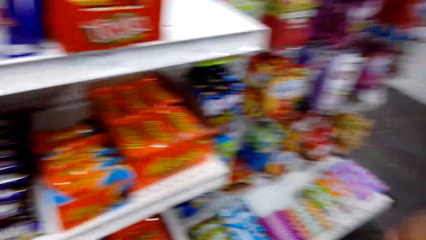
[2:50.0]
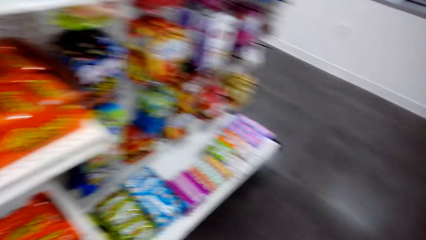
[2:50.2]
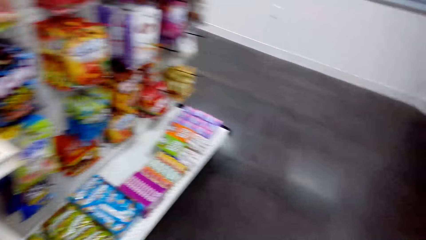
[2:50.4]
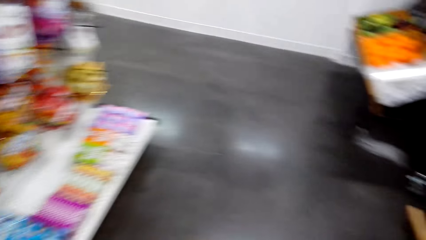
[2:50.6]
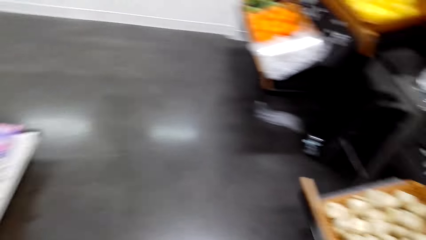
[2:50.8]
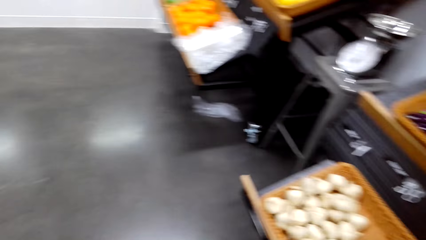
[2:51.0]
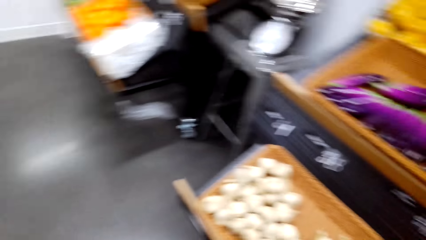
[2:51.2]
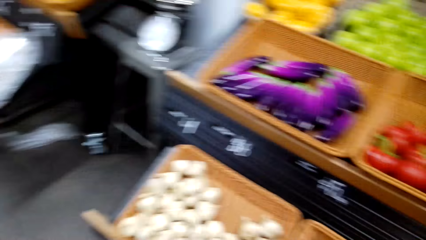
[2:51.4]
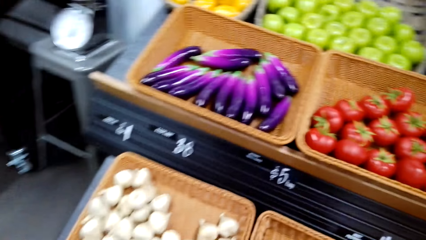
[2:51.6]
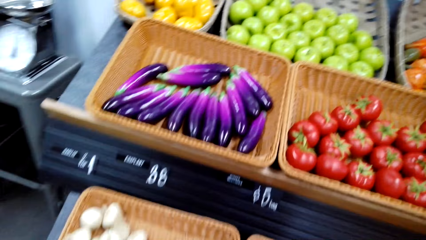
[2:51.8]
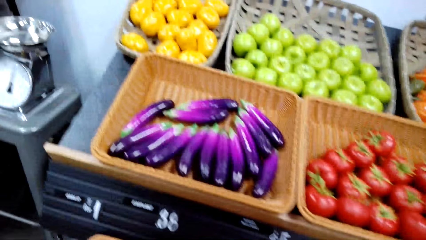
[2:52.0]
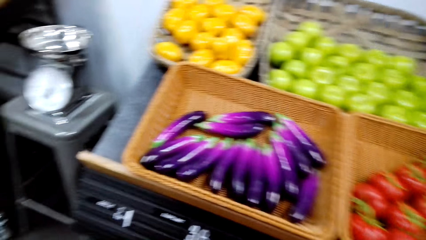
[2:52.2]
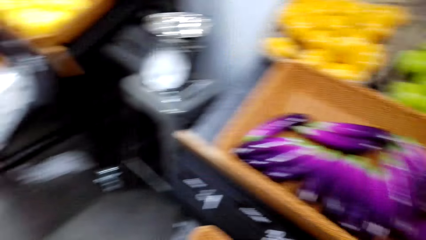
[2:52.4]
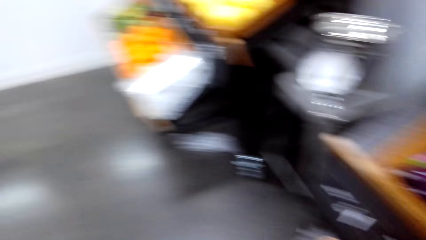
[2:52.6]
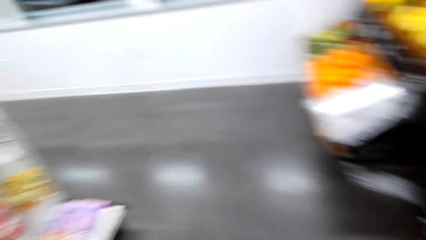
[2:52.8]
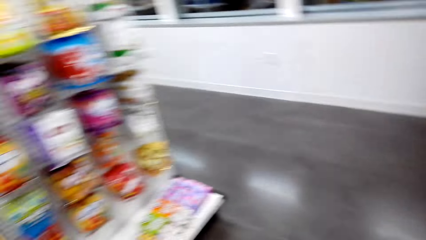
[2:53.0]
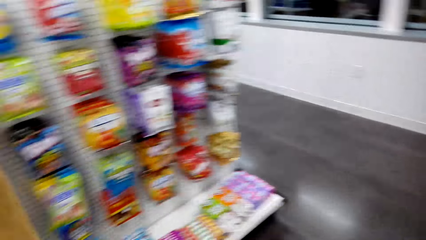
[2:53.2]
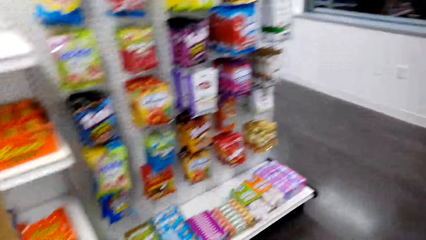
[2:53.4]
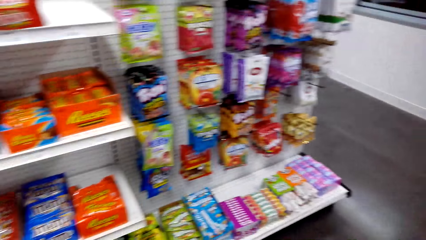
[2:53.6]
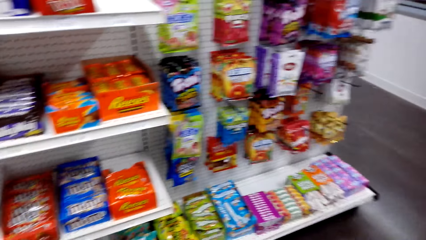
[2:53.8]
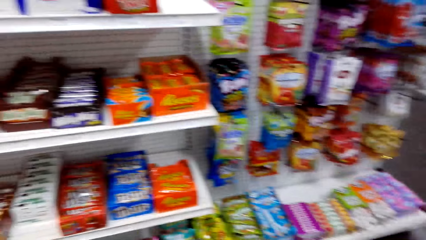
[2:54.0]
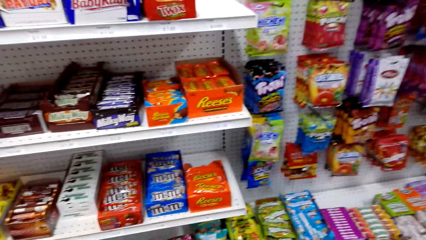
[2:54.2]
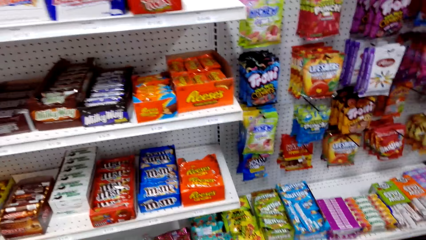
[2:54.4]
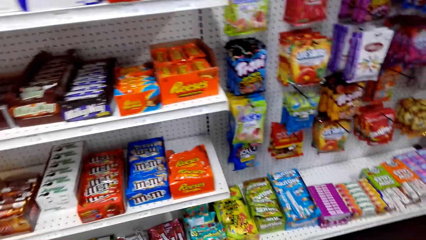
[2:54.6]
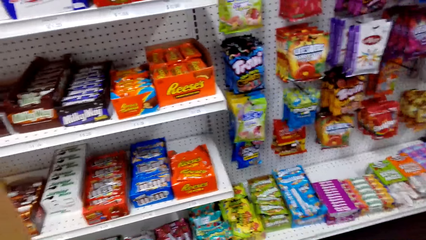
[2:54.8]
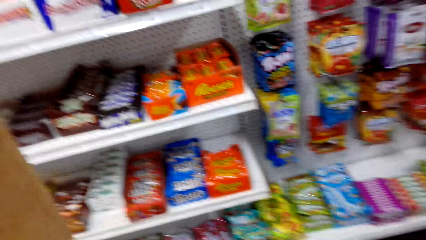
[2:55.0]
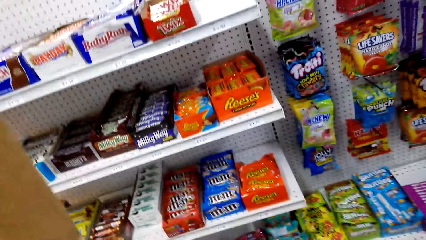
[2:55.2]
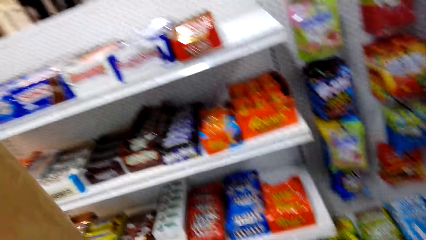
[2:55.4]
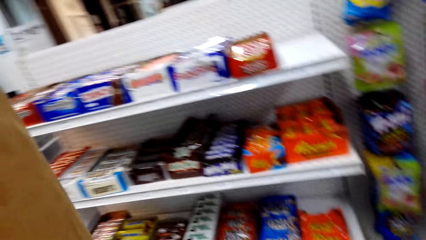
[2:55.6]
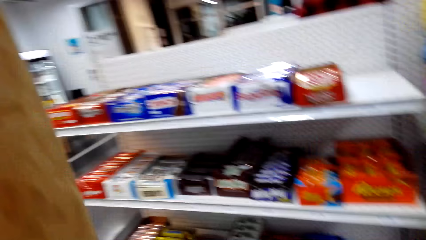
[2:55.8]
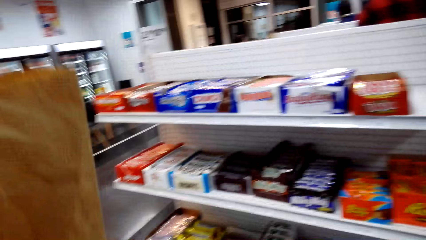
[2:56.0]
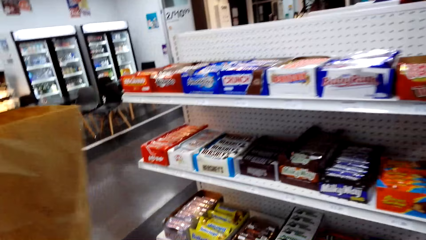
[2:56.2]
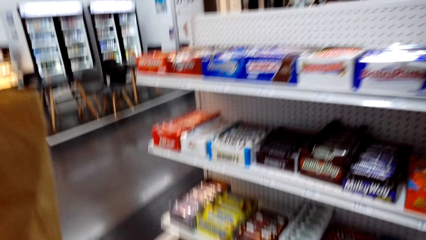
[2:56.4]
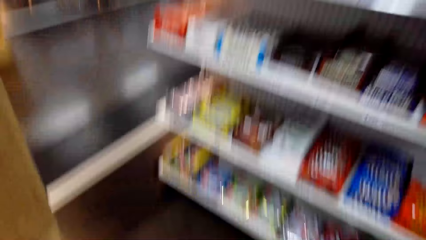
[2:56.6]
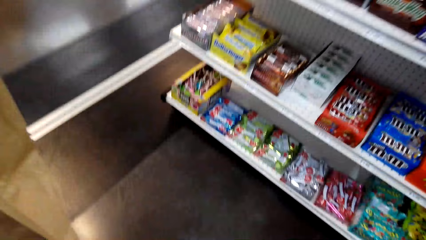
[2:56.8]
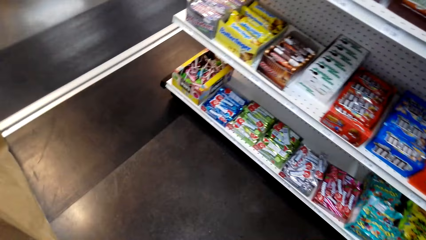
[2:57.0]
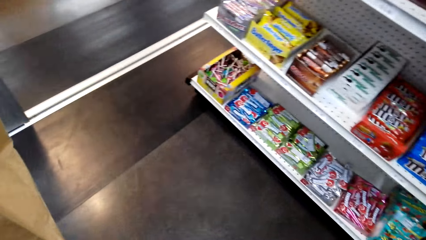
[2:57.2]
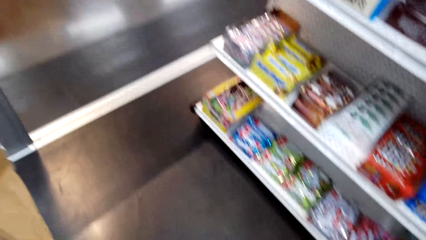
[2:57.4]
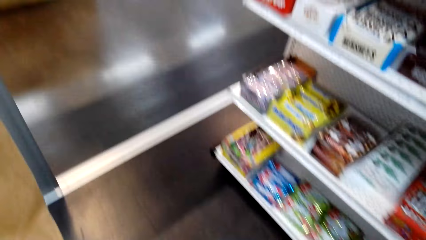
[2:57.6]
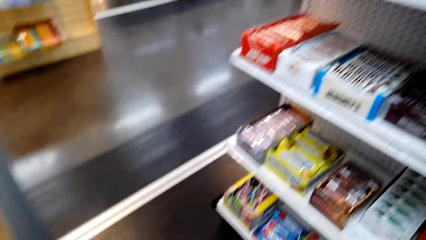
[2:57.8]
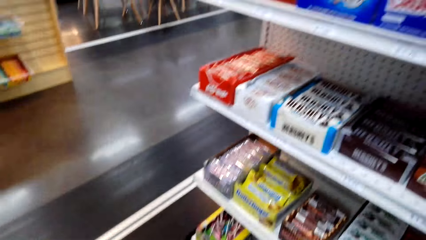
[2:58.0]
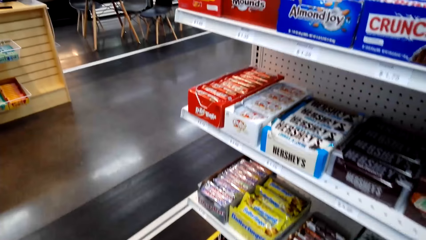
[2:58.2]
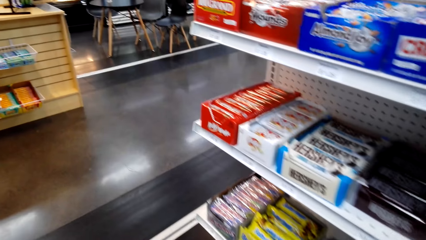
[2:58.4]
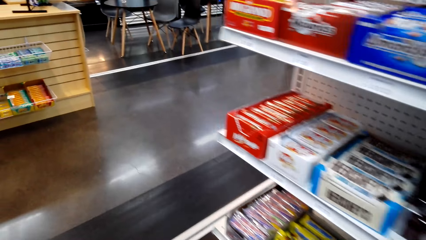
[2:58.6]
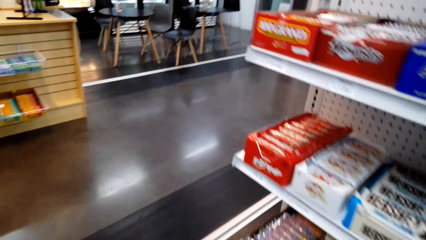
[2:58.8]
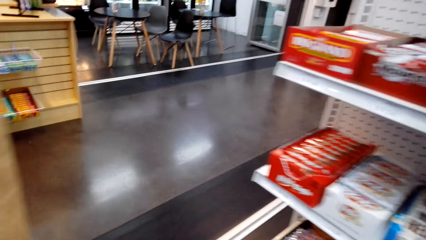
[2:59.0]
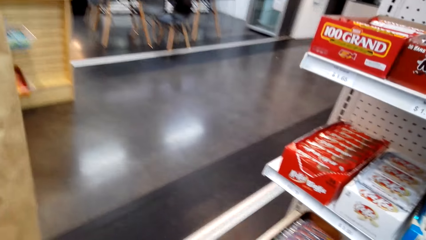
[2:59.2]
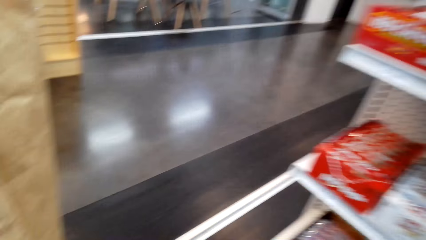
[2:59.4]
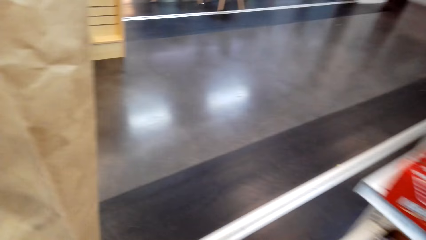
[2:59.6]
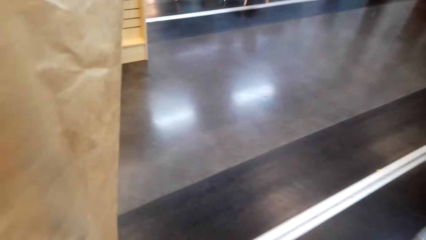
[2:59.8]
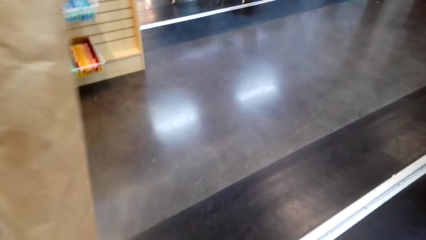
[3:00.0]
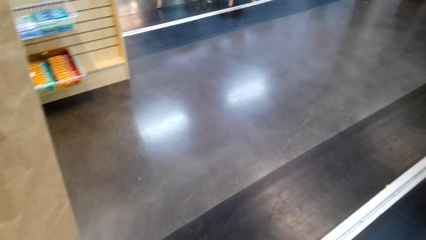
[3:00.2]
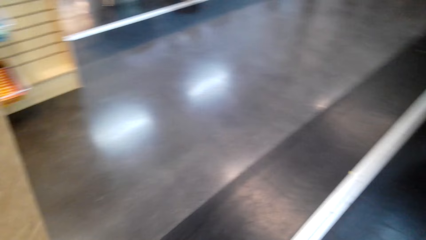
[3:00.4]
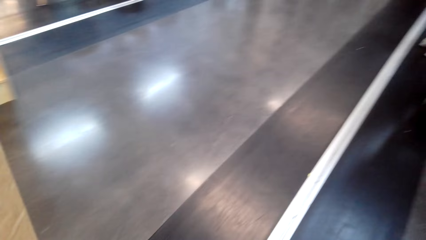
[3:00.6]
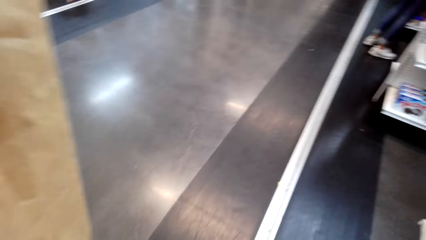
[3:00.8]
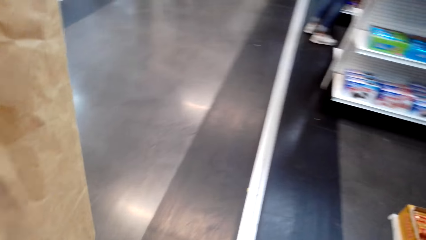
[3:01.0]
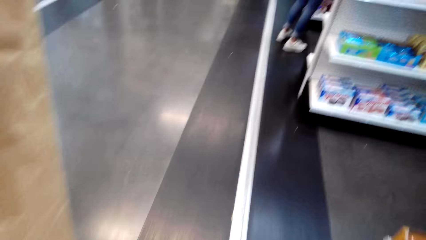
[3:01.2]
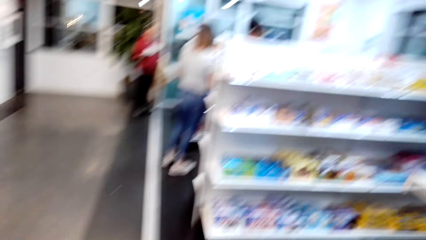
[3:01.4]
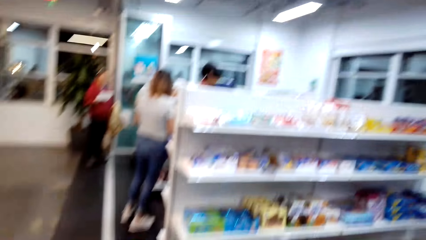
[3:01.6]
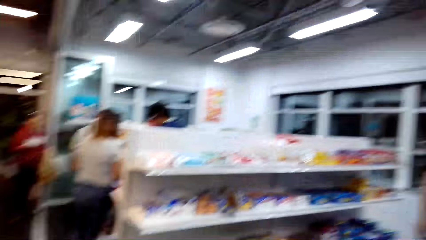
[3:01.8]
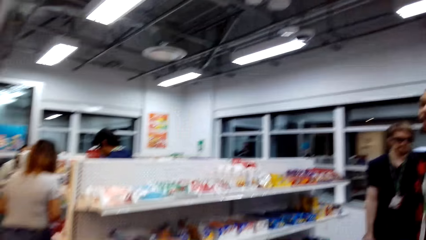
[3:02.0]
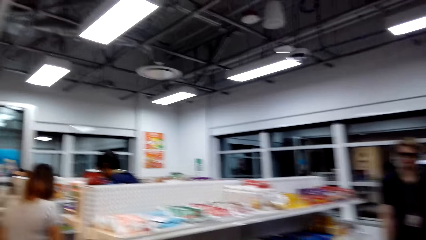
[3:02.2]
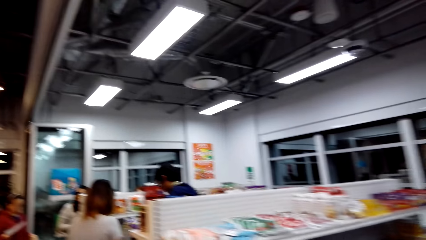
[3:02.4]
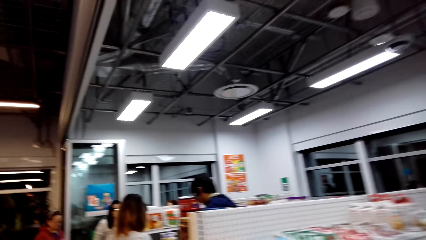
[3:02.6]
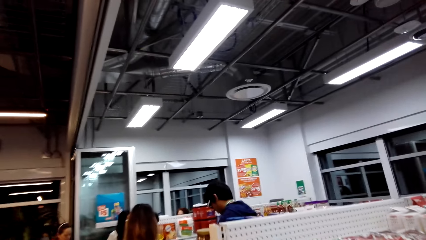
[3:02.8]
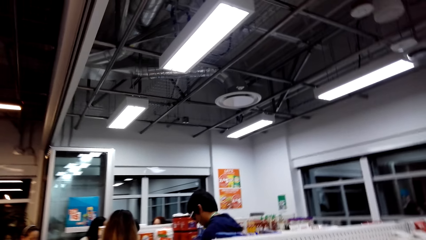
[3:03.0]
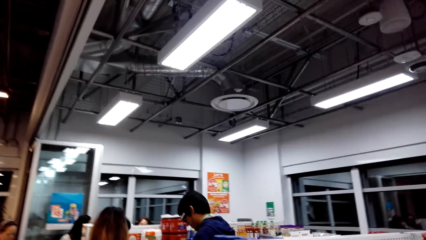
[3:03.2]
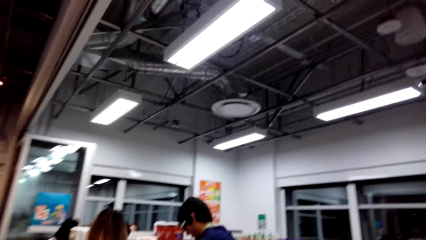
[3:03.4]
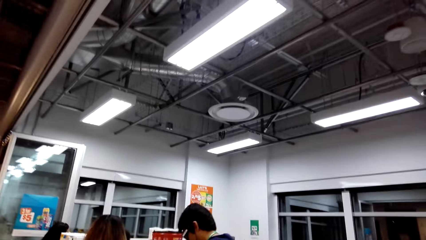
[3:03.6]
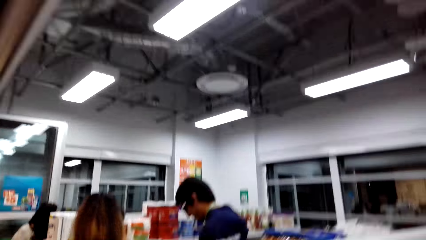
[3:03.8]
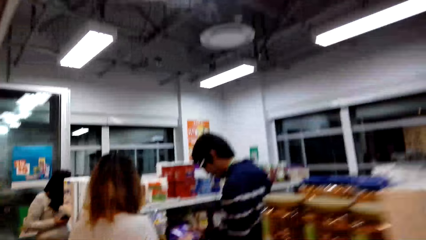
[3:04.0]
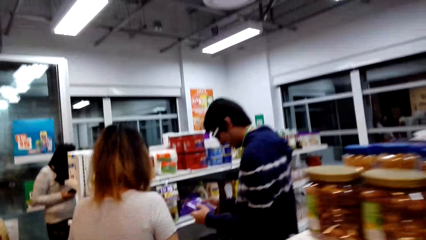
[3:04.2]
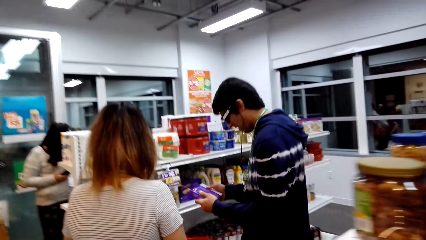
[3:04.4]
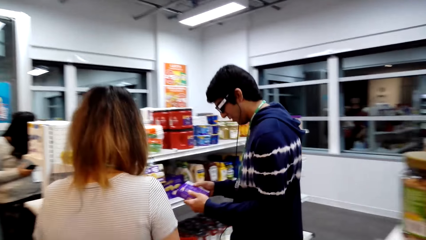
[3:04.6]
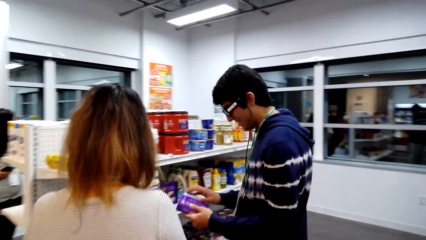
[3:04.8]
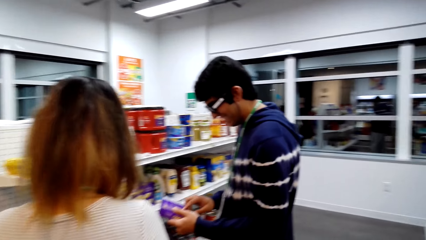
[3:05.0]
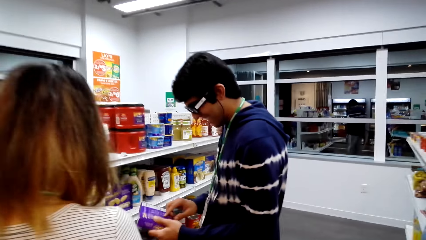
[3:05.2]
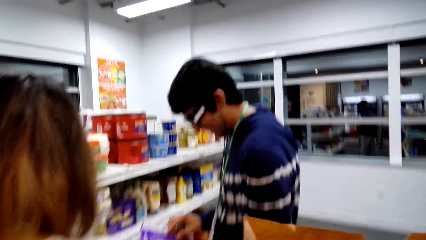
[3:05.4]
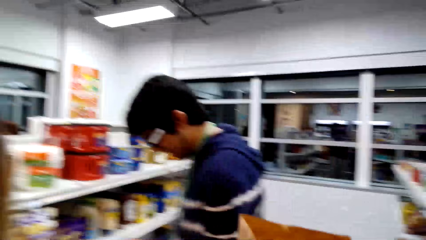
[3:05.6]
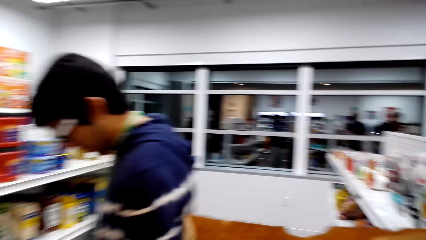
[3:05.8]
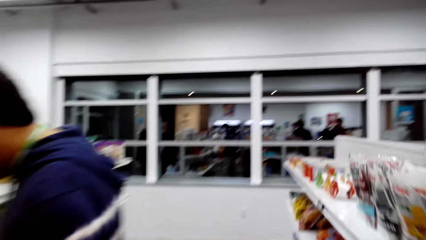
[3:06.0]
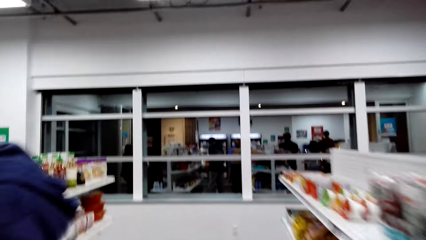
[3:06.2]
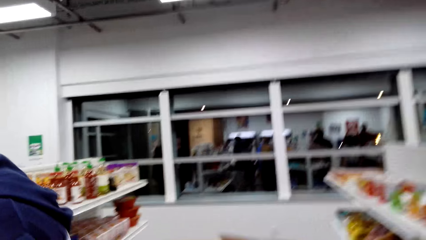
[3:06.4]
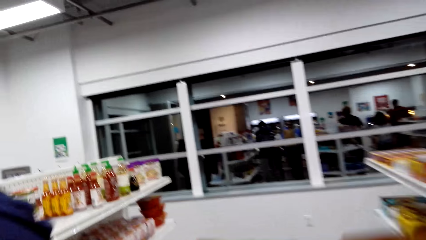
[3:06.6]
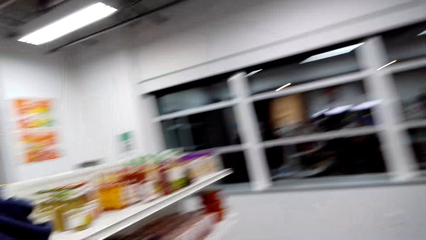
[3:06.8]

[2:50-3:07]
The camera wearer looks around. They look at the vegetables. They look around. They walk. They walk around. They look around. They walk around the supermarket.
